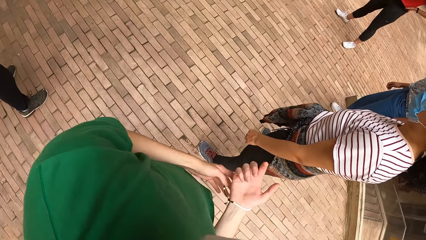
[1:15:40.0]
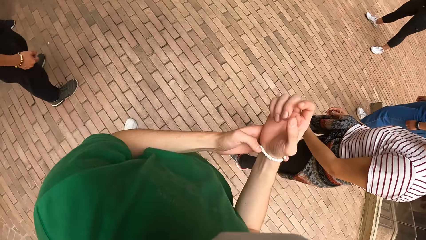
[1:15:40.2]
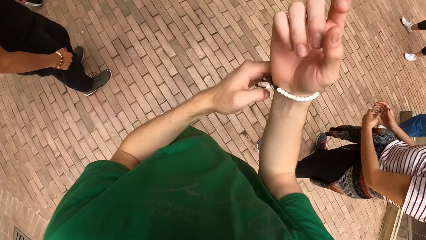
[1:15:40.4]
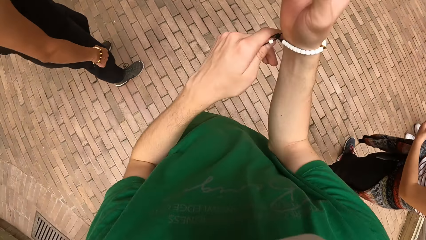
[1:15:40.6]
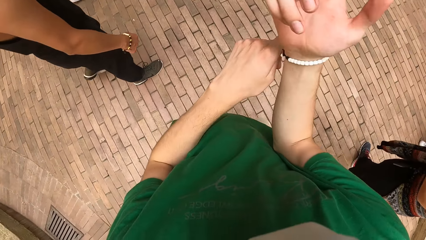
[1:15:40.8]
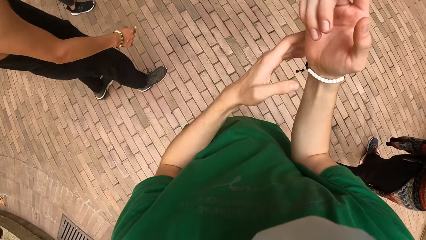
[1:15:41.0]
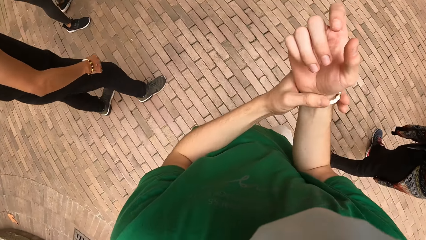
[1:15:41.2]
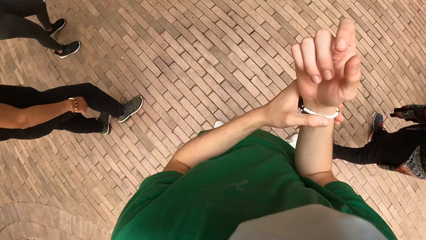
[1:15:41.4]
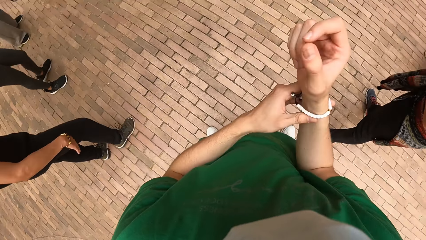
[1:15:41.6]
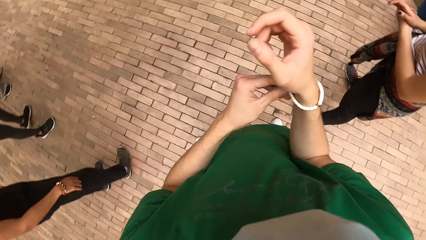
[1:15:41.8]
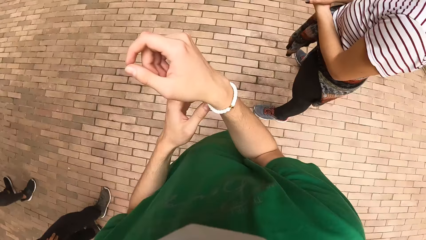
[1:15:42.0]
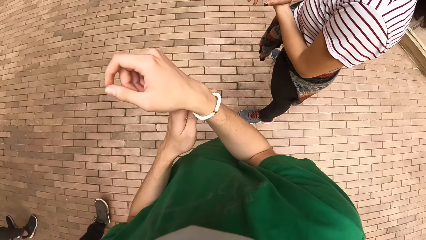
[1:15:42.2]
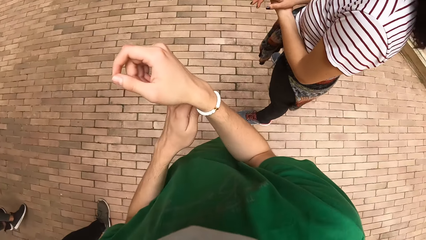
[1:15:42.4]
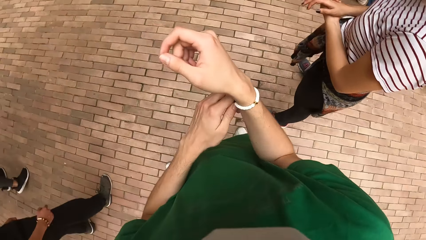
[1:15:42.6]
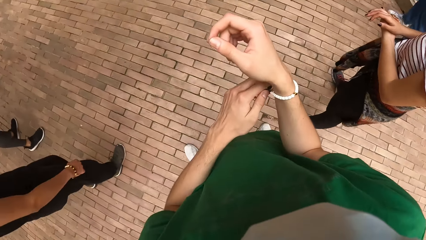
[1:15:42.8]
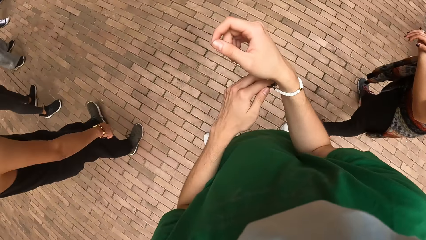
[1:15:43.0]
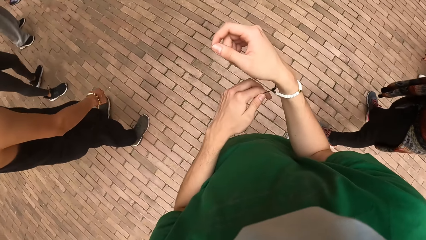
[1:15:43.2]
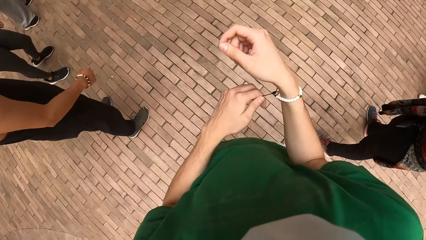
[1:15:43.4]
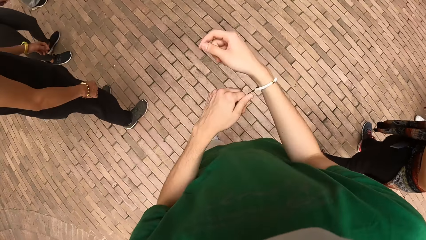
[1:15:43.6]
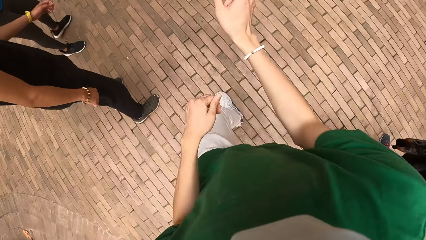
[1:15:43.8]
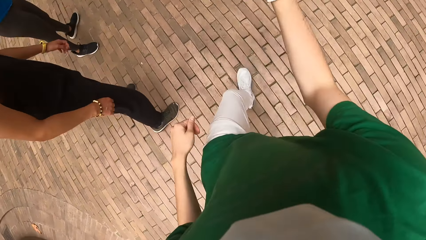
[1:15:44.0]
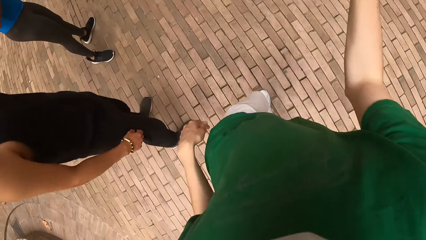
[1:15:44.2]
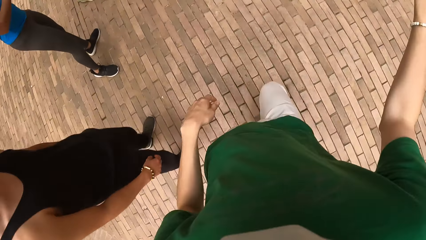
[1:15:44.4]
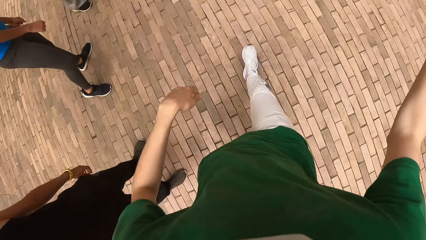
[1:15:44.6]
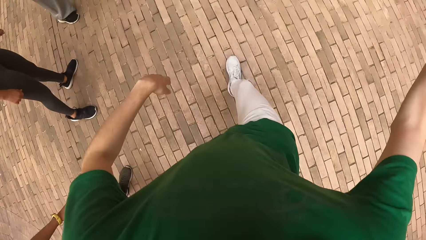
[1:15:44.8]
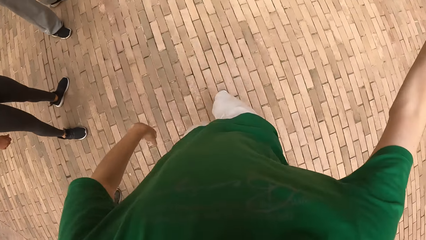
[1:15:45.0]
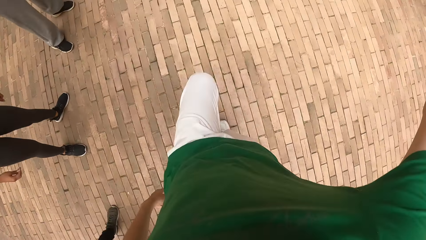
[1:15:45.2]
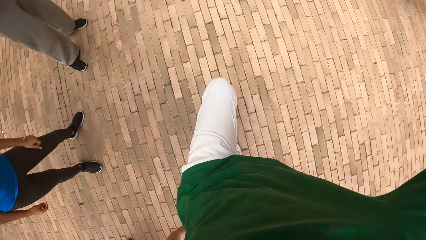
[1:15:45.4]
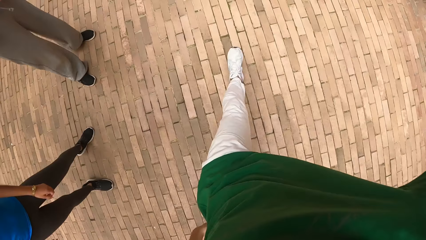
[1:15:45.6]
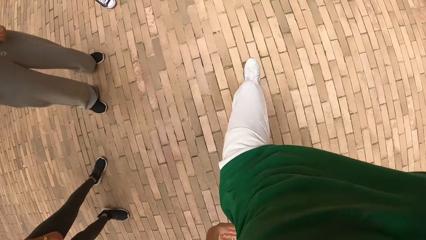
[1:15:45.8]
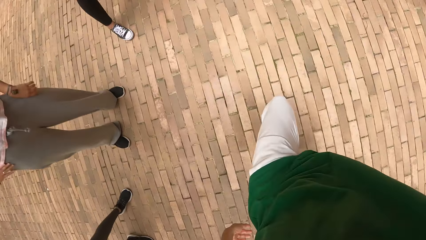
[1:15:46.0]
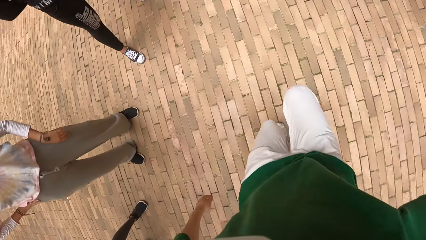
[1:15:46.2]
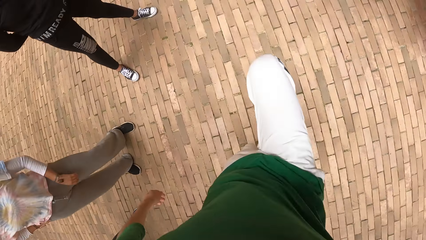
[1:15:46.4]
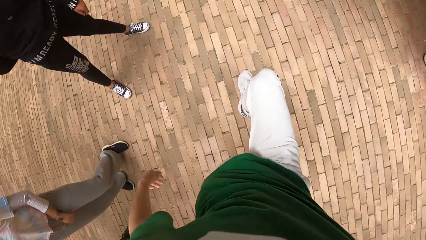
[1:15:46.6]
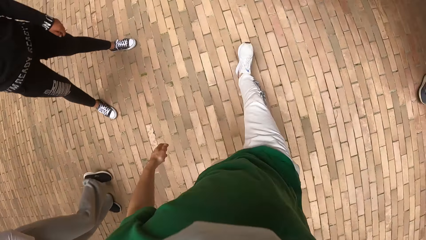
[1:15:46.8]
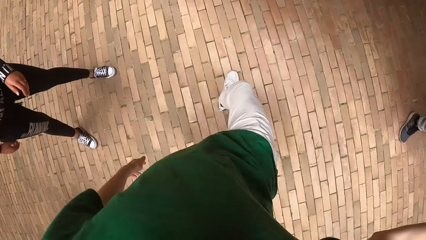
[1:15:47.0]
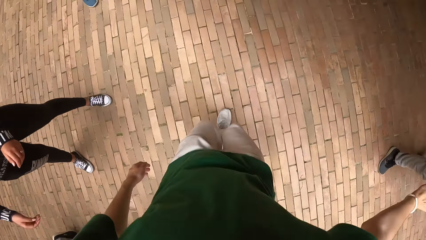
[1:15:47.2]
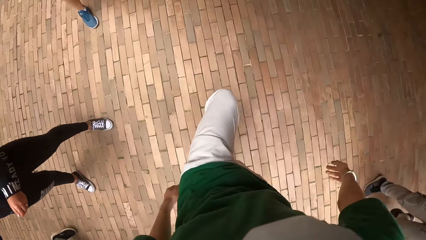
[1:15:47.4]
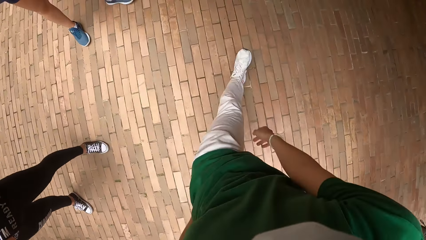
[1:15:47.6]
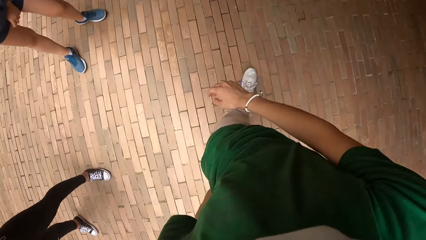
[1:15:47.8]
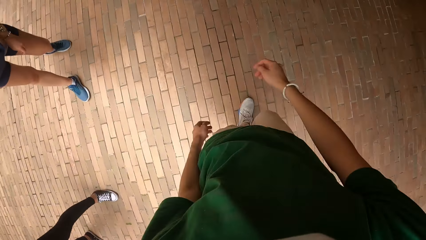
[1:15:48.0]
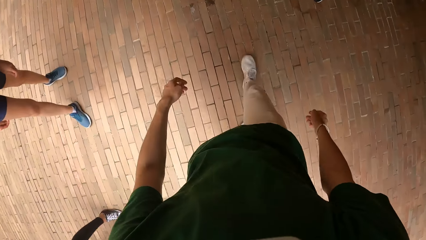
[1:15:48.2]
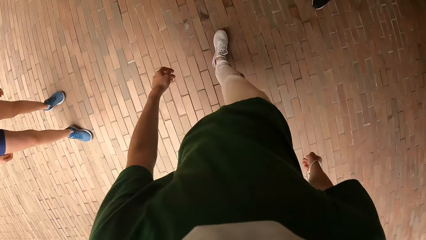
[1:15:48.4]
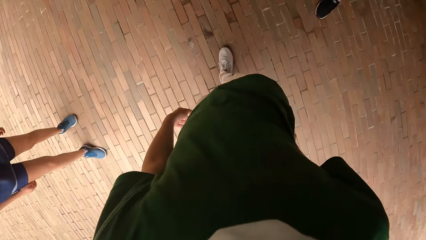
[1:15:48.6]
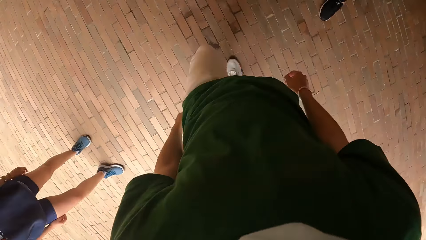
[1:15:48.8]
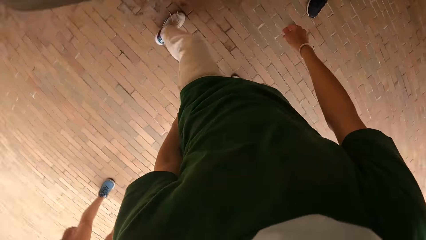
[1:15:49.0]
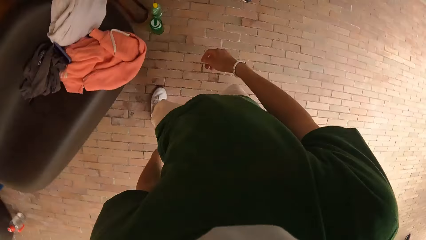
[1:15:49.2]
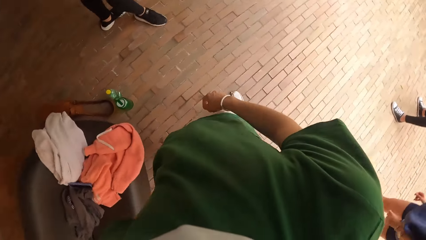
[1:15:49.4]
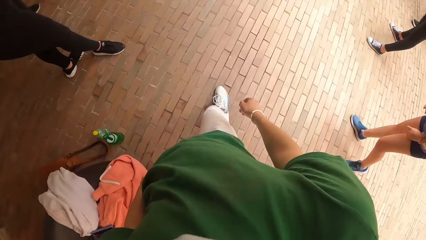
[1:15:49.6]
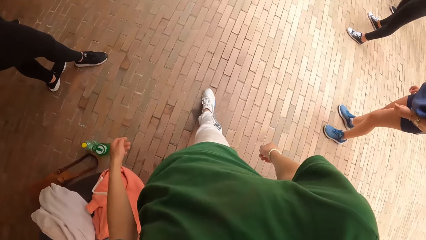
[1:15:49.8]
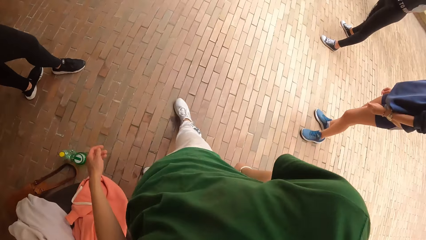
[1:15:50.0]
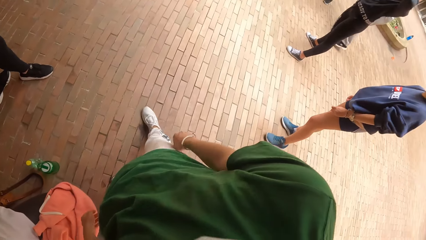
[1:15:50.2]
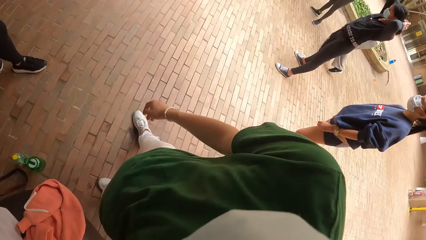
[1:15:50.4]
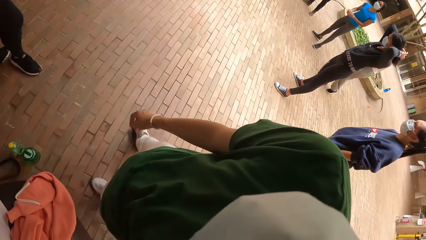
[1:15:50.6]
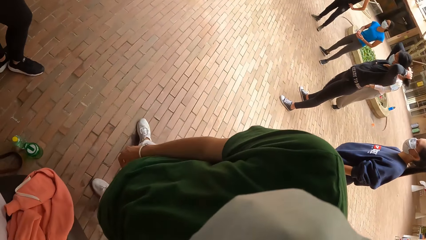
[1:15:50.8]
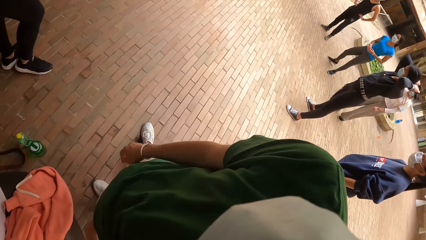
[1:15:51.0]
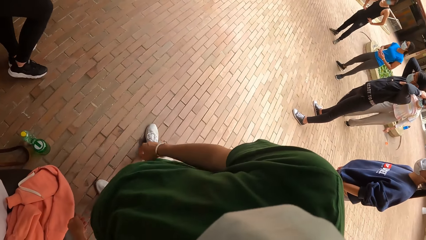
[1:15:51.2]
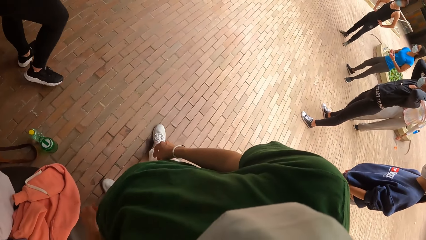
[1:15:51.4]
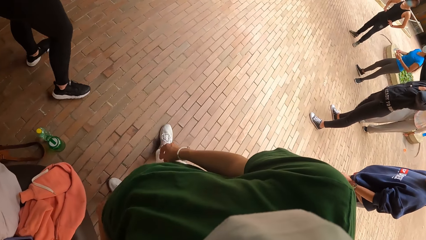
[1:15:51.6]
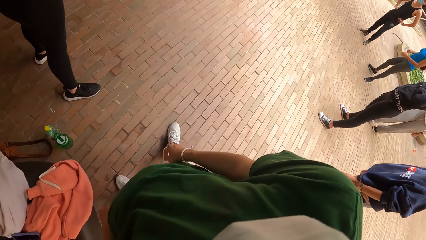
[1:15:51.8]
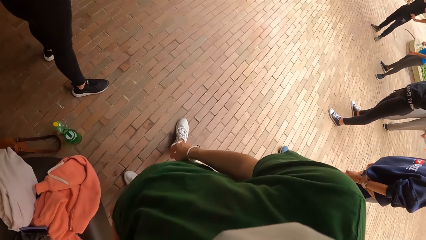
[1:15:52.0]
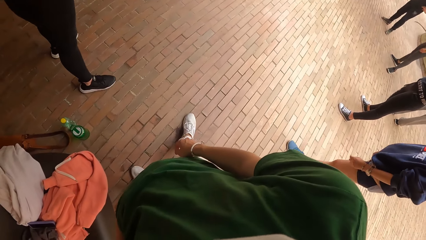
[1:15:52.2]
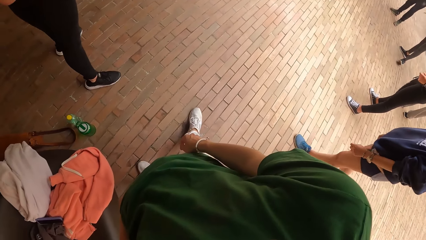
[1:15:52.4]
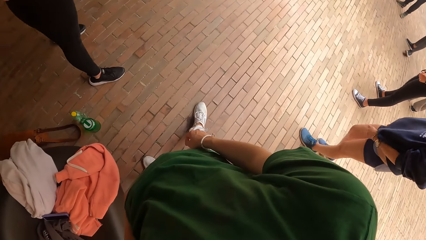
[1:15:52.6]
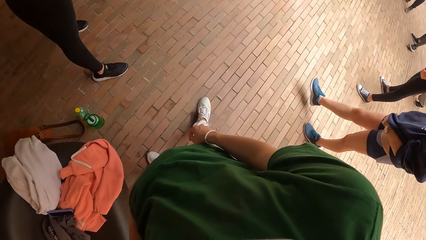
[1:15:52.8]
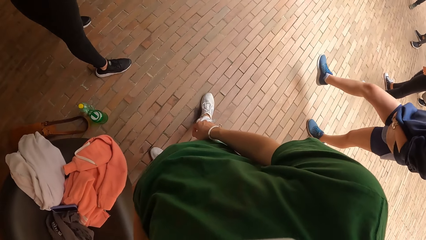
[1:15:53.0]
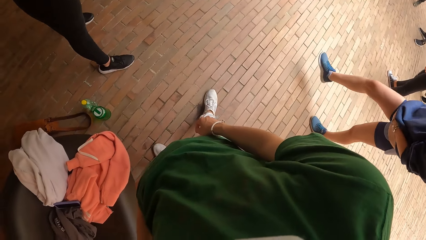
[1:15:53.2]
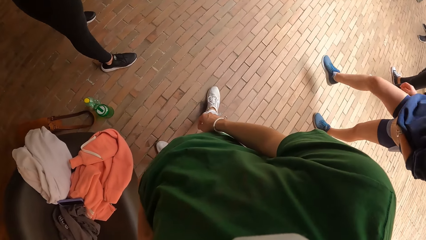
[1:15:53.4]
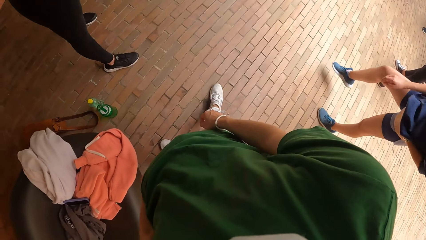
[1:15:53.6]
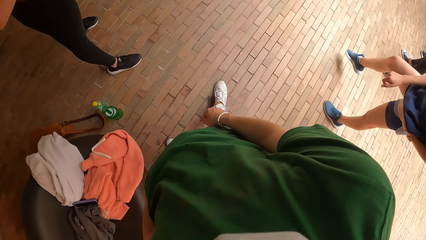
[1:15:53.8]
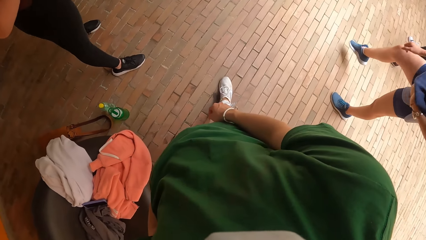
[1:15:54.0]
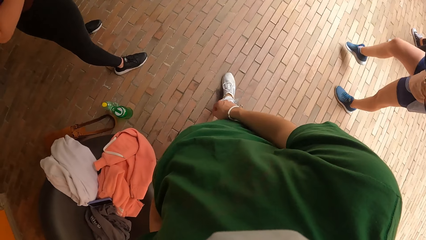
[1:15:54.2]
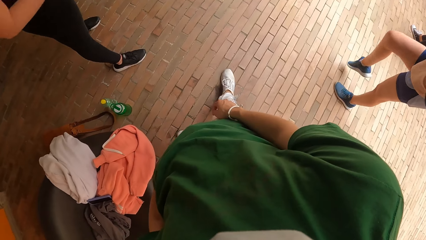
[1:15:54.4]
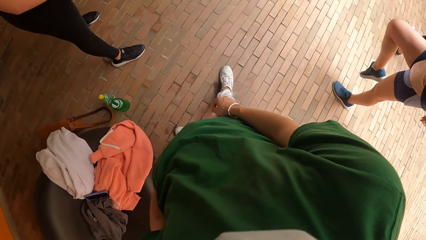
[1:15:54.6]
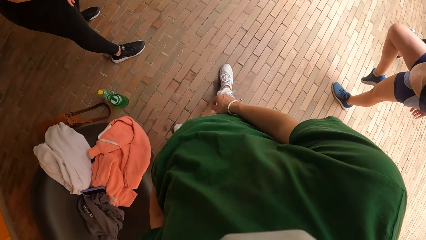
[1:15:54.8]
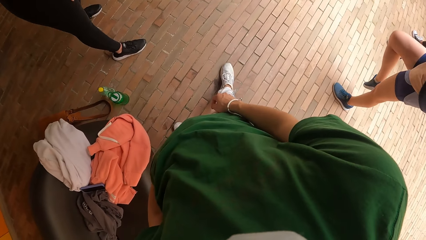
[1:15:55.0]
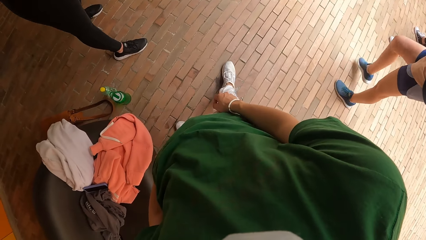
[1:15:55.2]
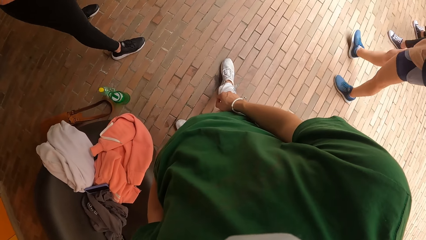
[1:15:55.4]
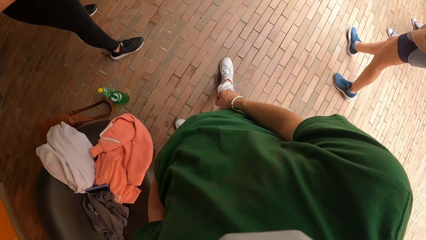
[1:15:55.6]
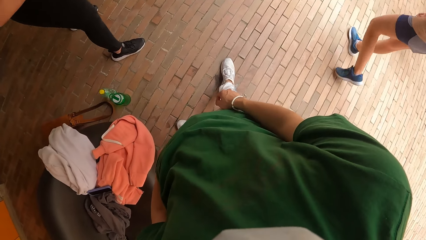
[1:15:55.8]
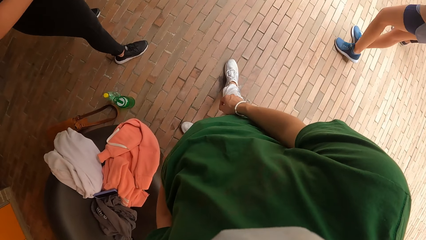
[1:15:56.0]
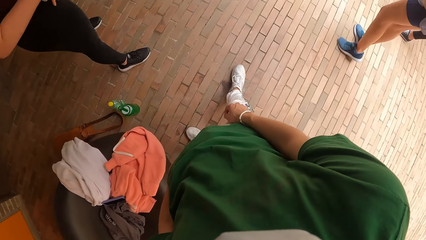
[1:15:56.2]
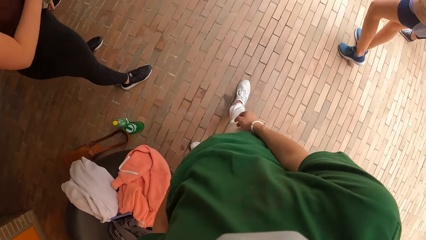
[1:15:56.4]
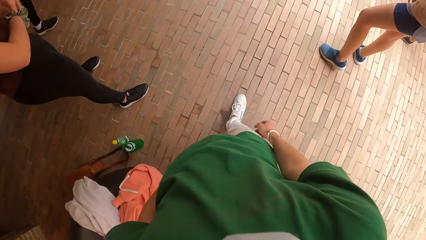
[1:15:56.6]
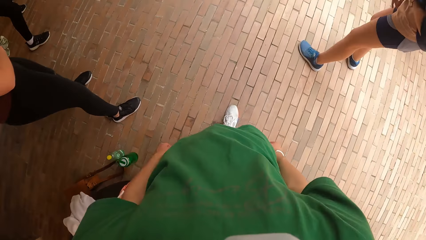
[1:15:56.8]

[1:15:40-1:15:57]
A woman puts her hand on her waist. The camera wearer moves around. She adjusts the bangle on her right hand with her left hand, removes her left hand from the bangle, and walks towards the sofa. She makes dance moves and looks around.
